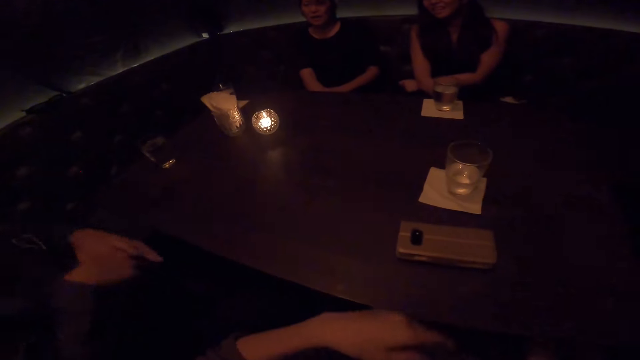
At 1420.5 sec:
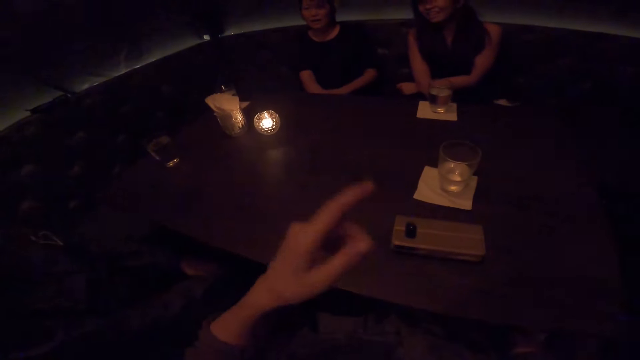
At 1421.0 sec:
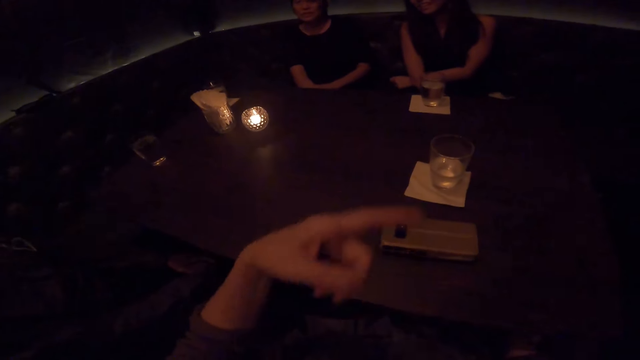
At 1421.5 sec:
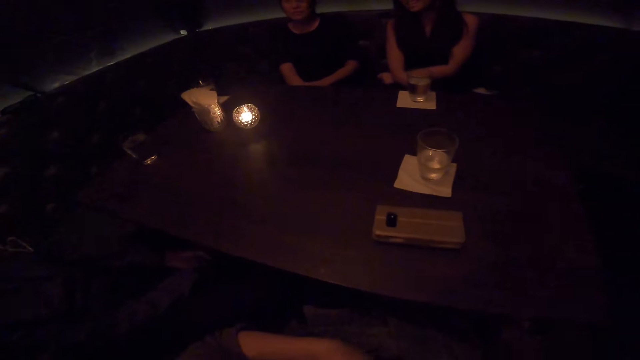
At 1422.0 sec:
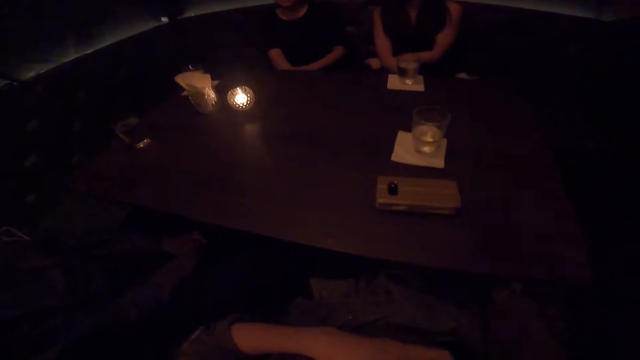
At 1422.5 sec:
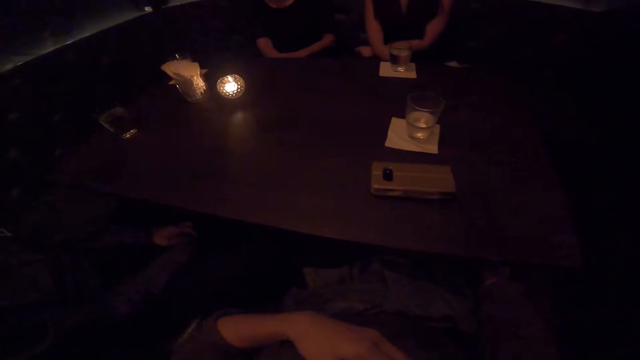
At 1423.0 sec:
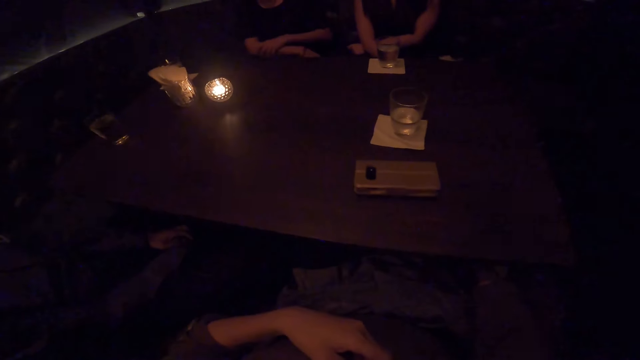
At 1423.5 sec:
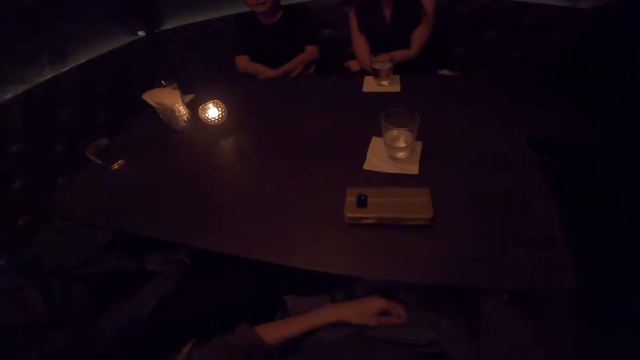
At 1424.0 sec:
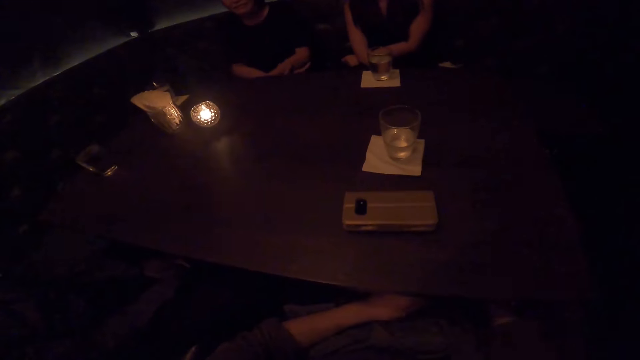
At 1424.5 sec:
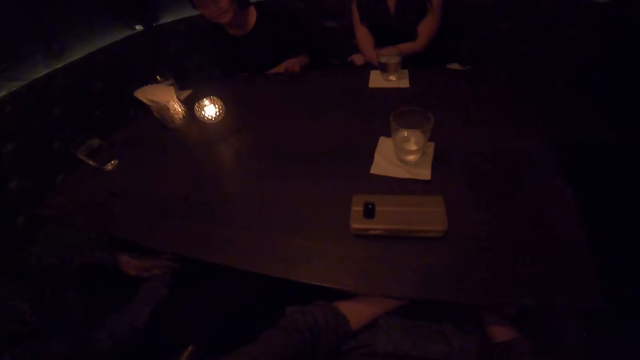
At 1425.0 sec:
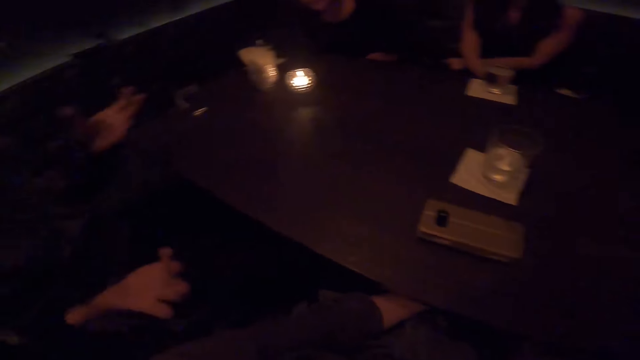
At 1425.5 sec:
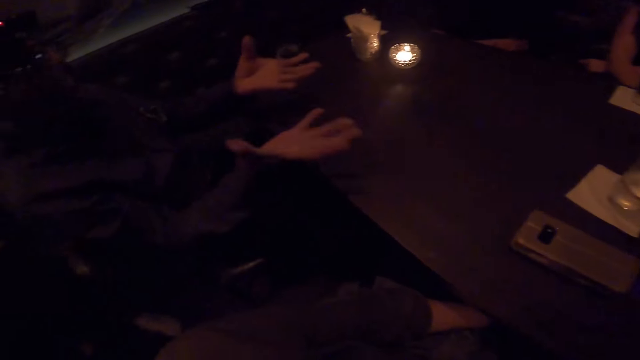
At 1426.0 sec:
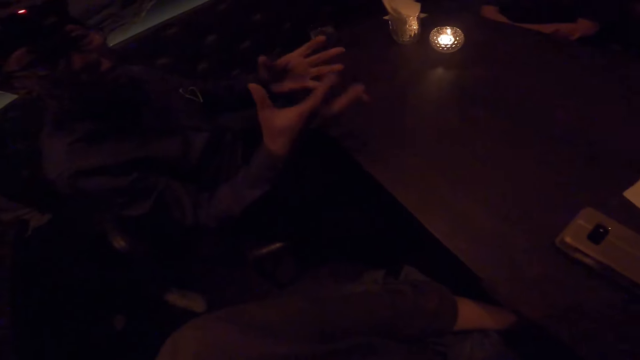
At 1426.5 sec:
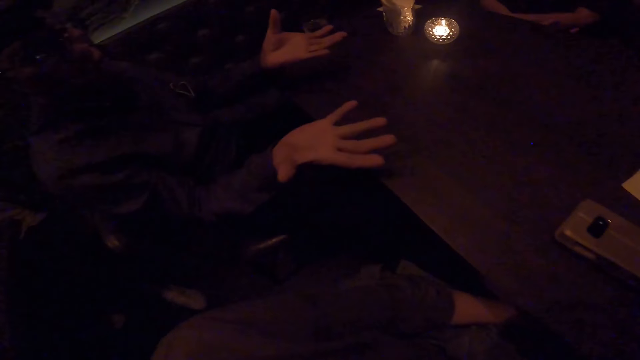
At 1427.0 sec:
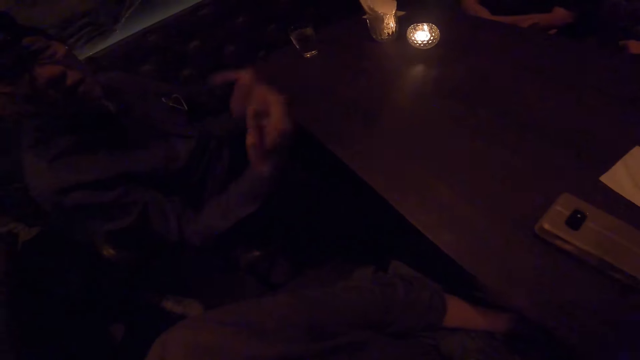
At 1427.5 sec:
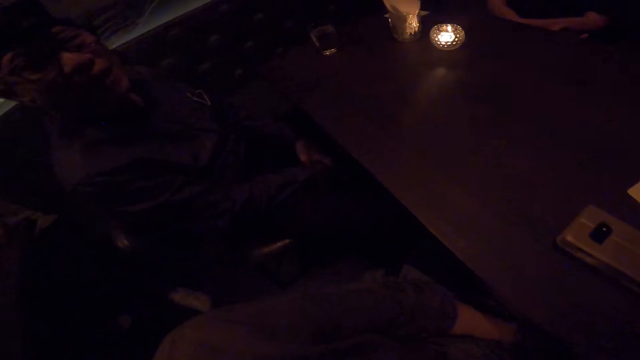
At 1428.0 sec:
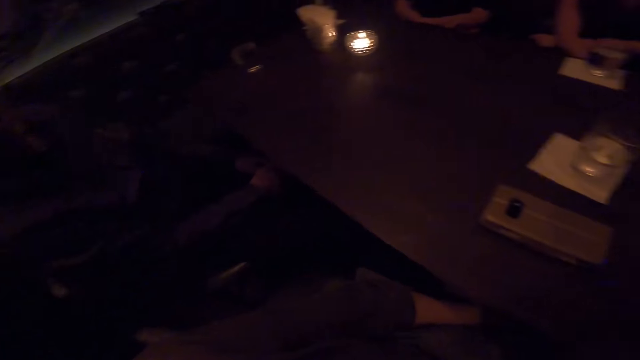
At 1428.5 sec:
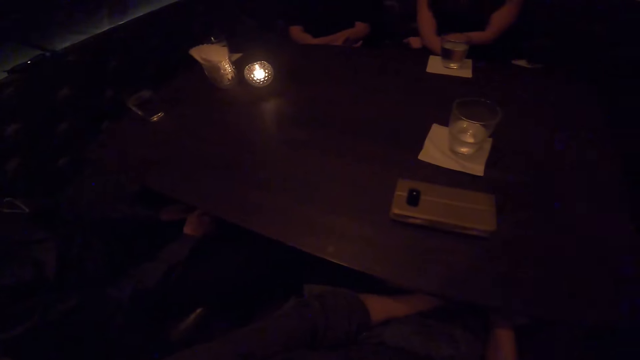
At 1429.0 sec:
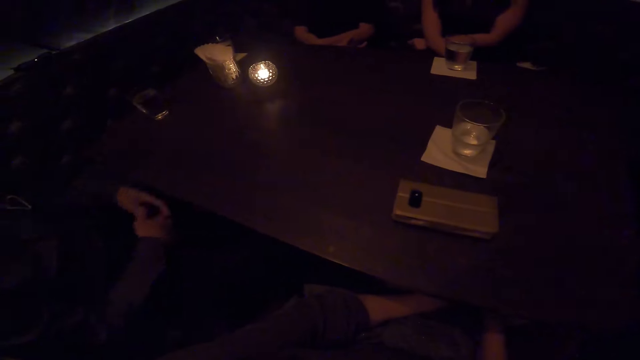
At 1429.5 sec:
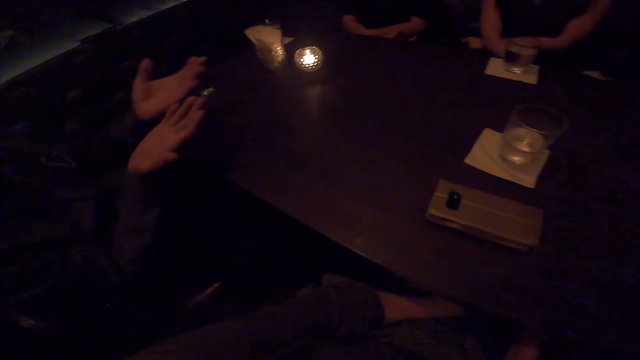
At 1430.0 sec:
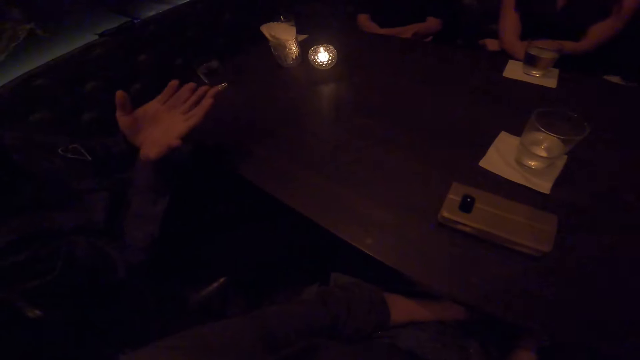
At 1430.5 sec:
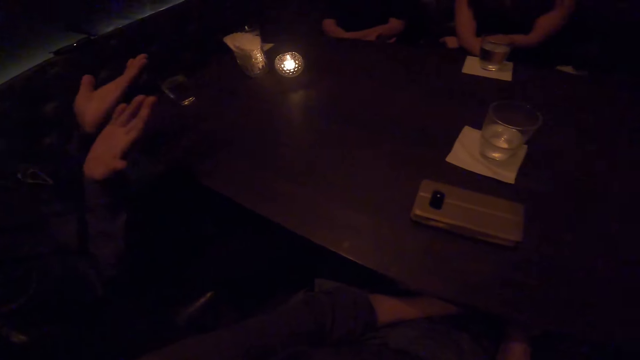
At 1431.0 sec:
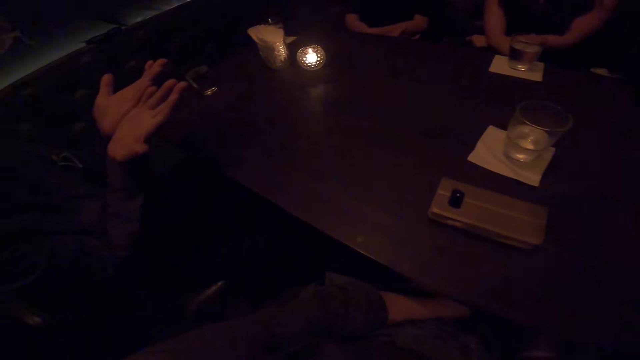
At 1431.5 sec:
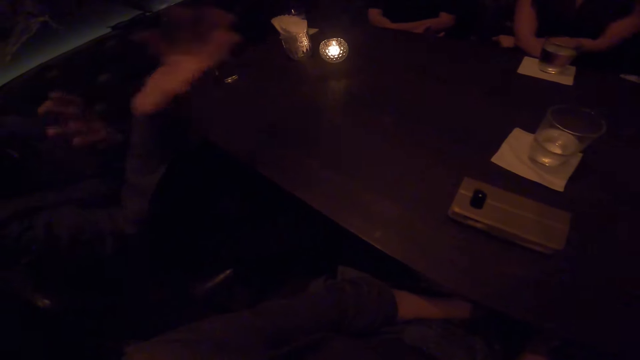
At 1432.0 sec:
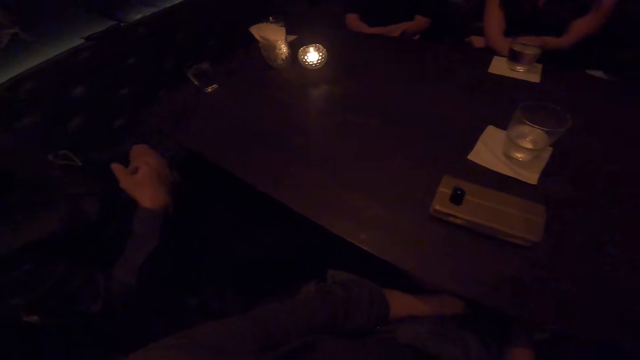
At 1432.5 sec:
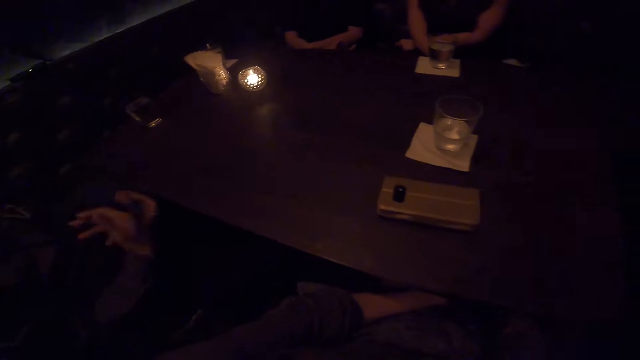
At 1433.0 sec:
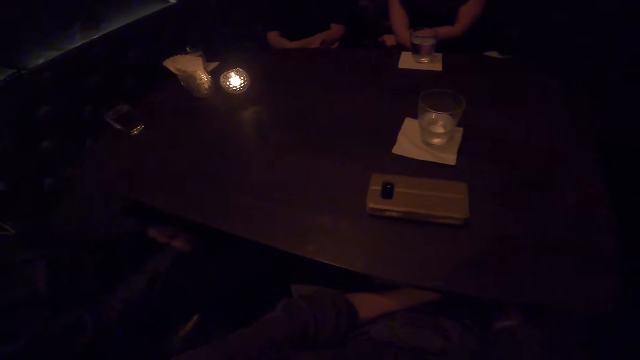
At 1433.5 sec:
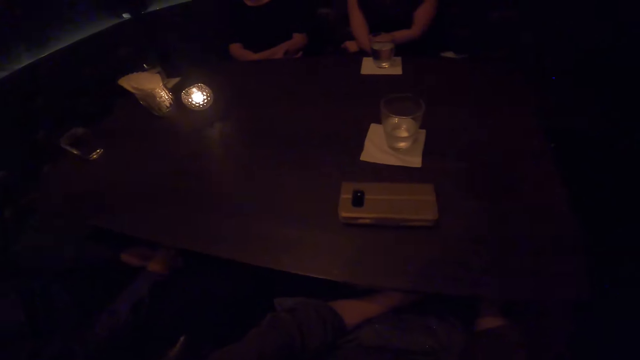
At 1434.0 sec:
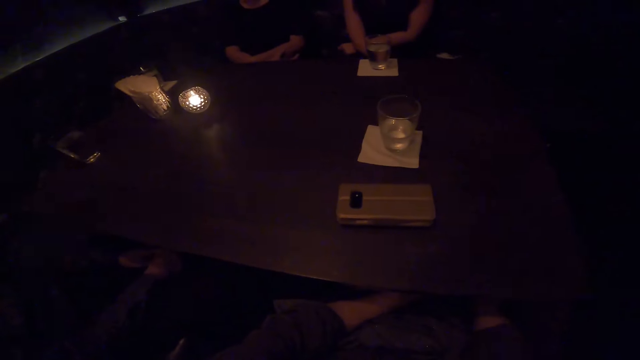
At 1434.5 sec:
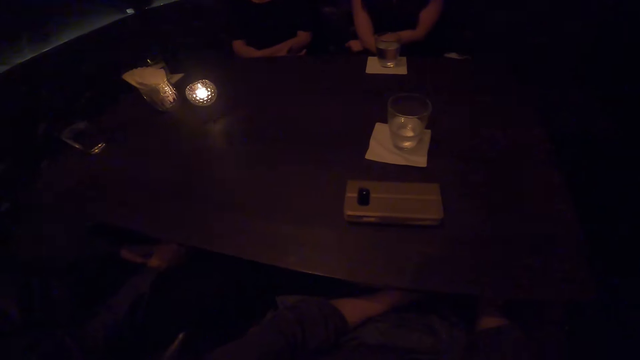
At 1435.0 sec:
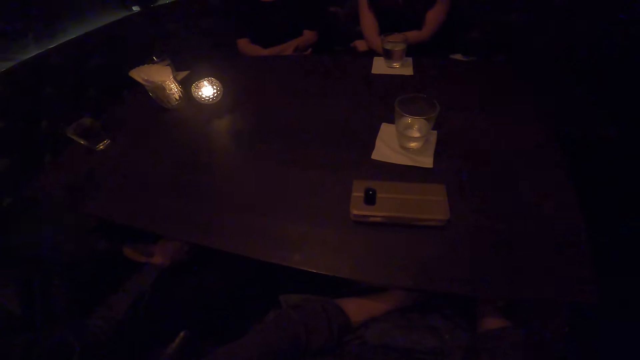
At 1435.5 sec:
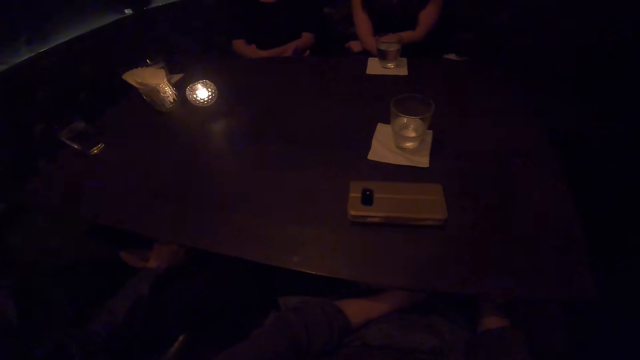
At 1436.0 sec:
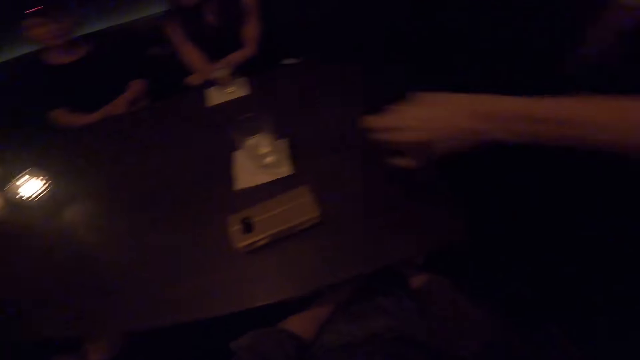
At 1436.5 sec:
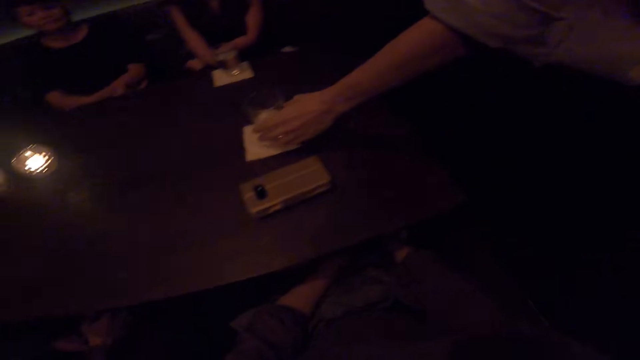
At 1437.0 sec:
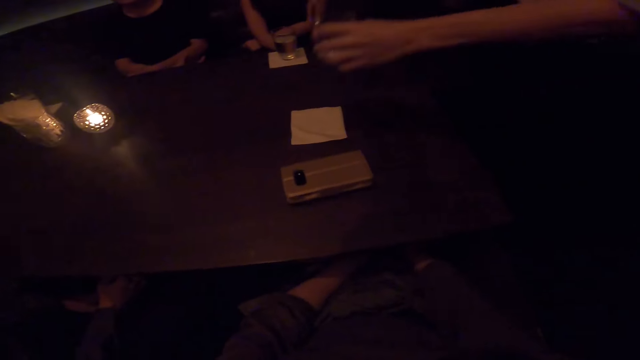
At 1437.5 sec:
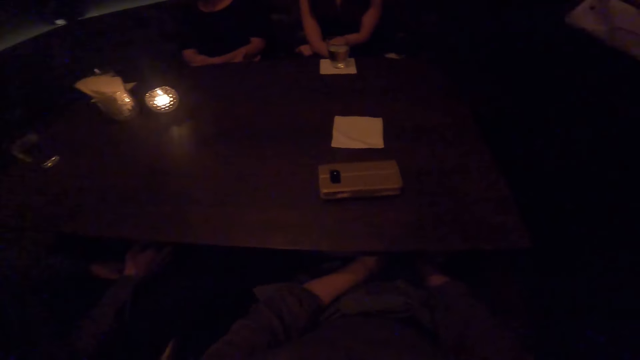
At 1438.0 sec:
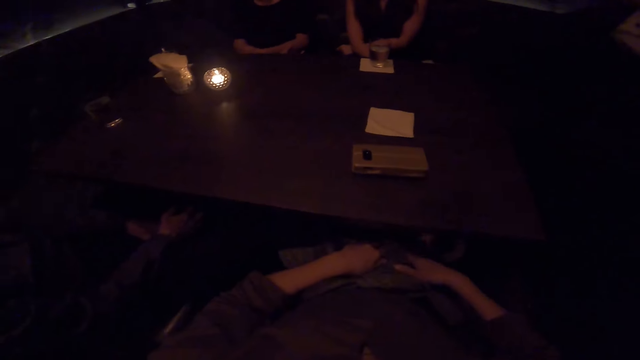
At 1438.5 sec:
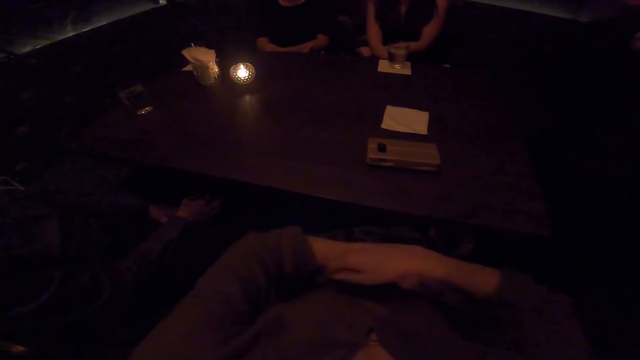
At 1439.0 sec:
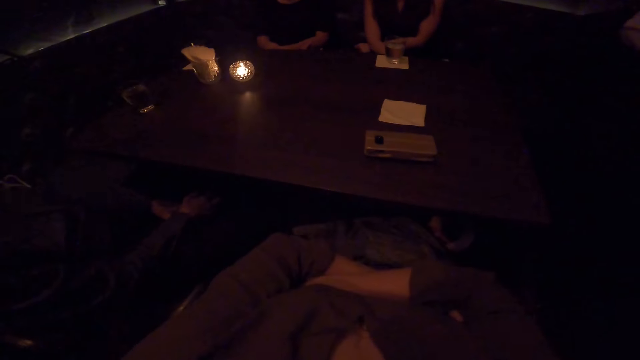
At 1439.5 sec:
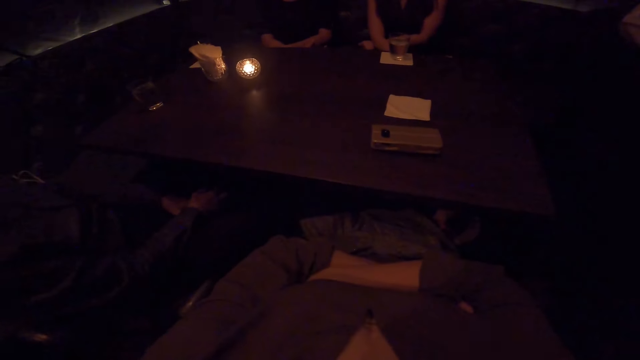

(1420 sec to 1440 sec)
A man talks to the people in the room. A woman picks up a tumbler from the table.
